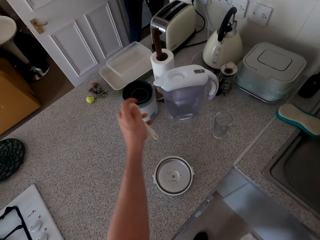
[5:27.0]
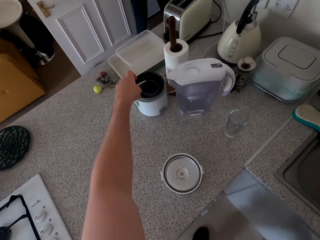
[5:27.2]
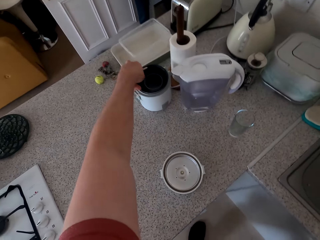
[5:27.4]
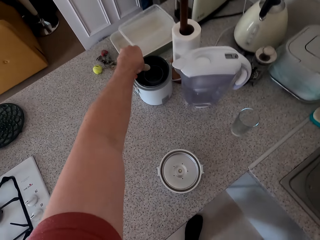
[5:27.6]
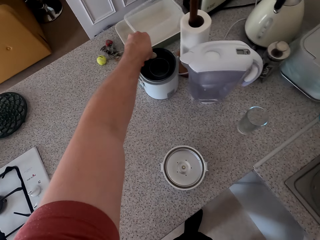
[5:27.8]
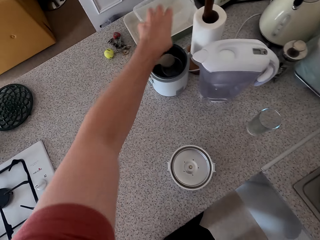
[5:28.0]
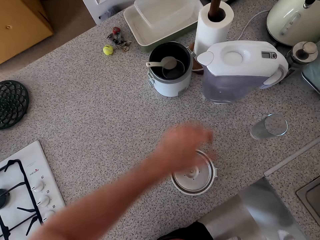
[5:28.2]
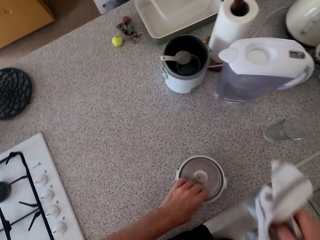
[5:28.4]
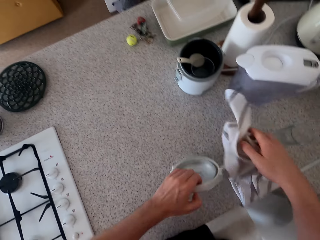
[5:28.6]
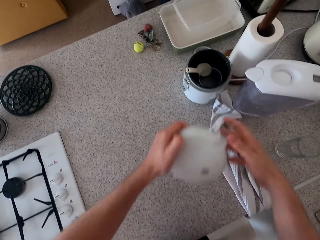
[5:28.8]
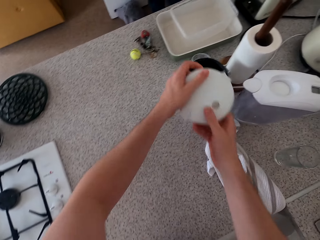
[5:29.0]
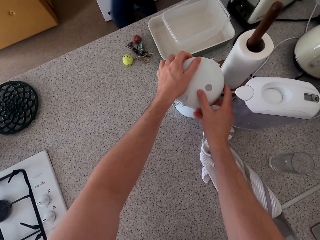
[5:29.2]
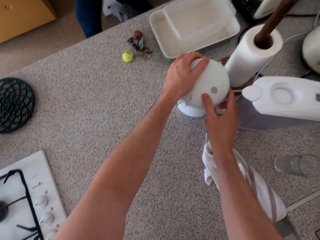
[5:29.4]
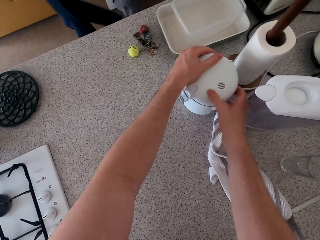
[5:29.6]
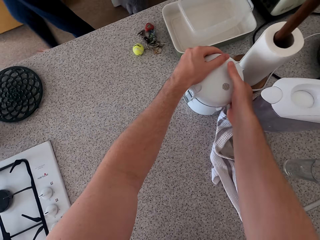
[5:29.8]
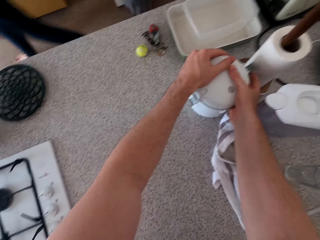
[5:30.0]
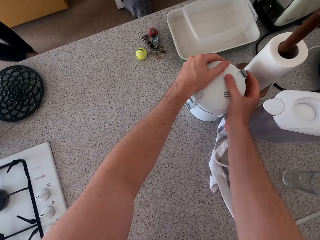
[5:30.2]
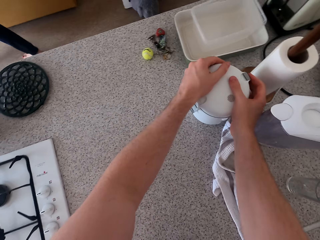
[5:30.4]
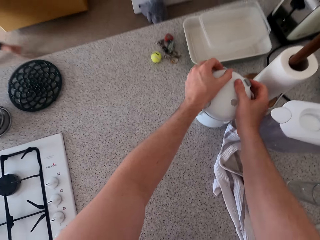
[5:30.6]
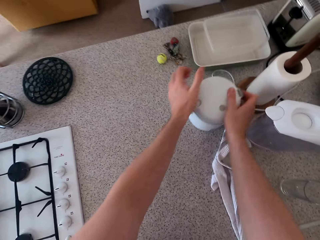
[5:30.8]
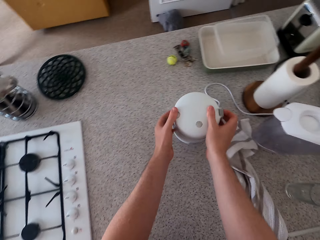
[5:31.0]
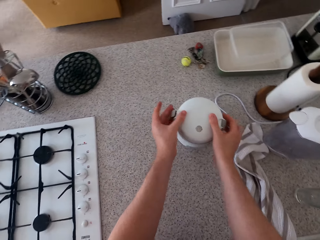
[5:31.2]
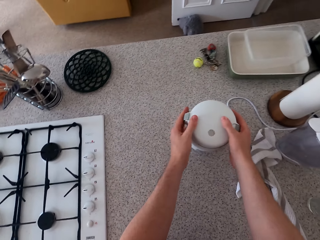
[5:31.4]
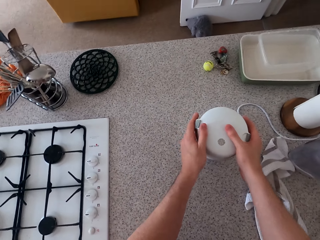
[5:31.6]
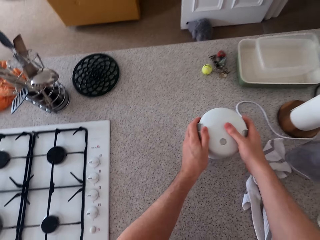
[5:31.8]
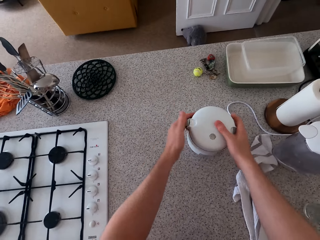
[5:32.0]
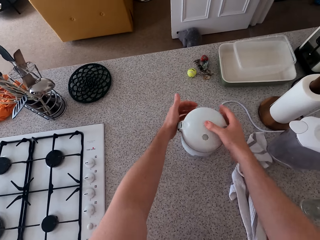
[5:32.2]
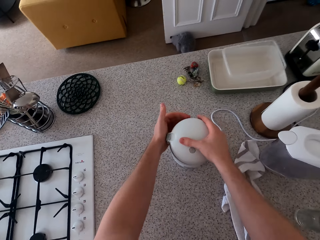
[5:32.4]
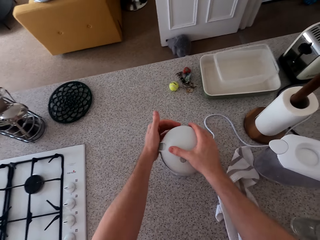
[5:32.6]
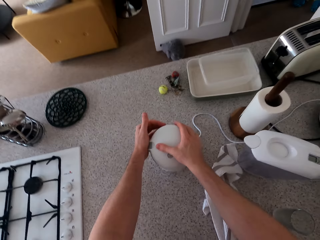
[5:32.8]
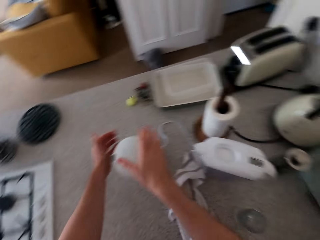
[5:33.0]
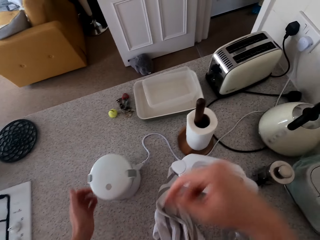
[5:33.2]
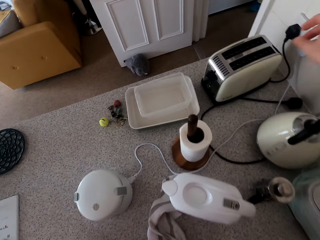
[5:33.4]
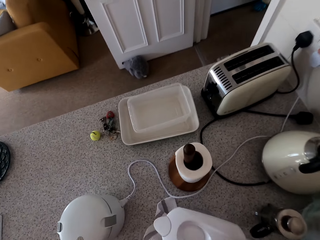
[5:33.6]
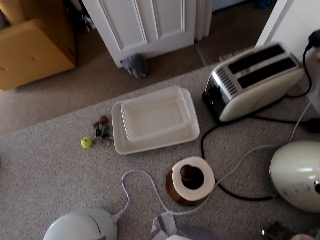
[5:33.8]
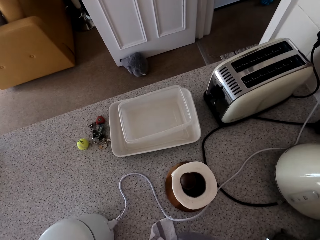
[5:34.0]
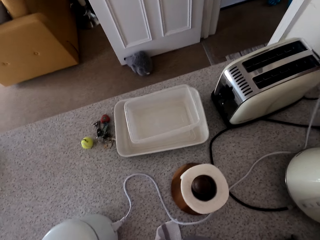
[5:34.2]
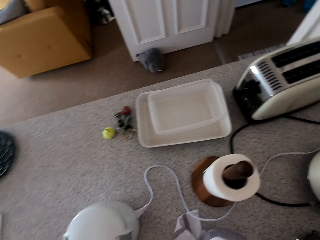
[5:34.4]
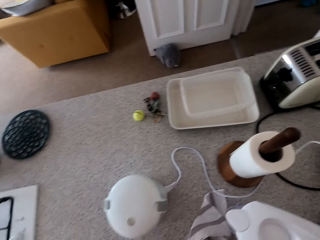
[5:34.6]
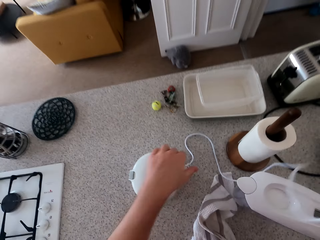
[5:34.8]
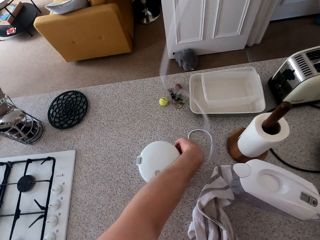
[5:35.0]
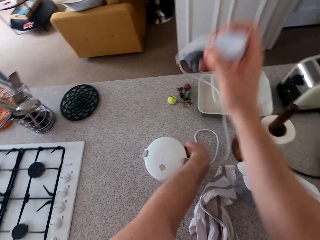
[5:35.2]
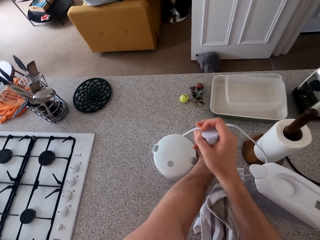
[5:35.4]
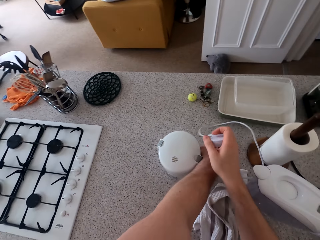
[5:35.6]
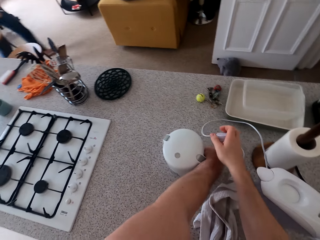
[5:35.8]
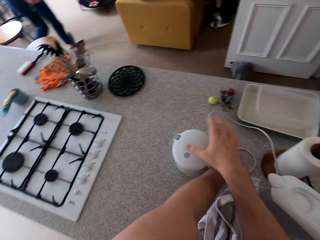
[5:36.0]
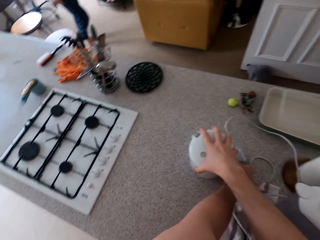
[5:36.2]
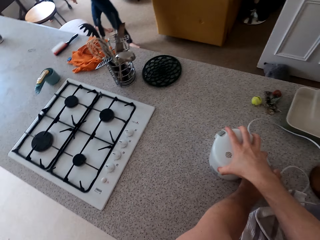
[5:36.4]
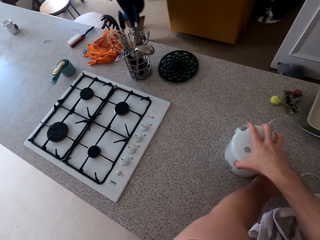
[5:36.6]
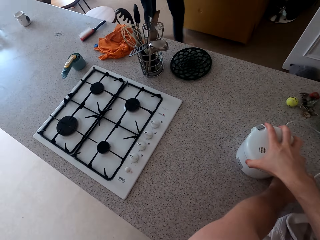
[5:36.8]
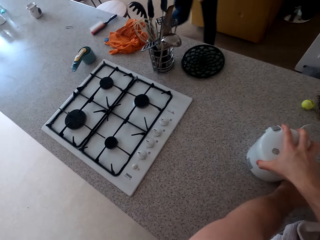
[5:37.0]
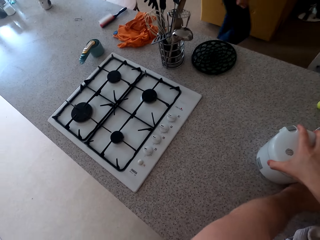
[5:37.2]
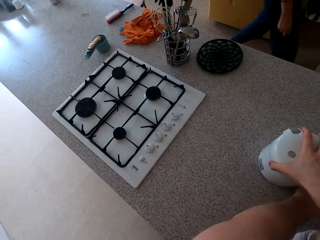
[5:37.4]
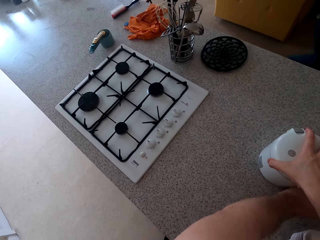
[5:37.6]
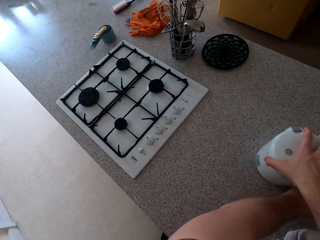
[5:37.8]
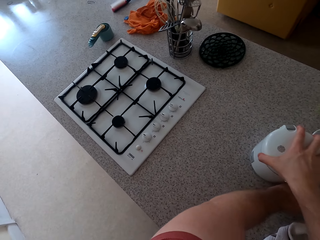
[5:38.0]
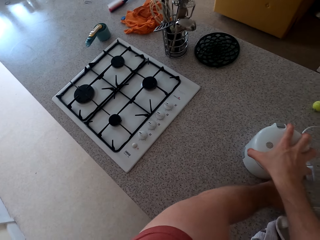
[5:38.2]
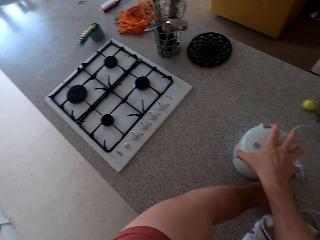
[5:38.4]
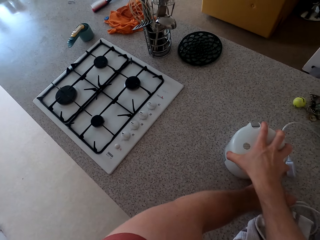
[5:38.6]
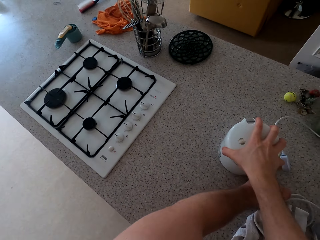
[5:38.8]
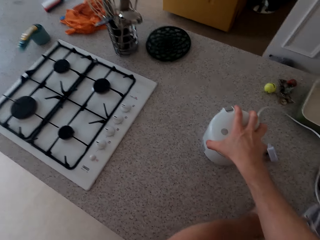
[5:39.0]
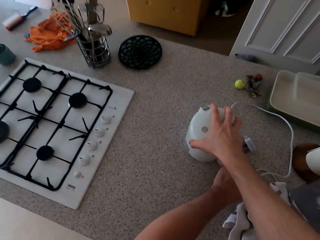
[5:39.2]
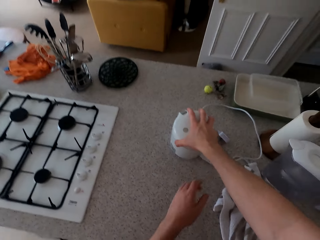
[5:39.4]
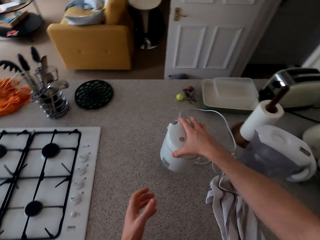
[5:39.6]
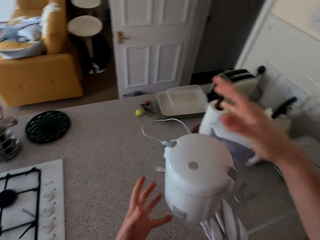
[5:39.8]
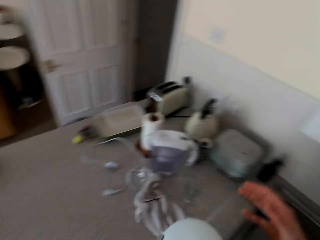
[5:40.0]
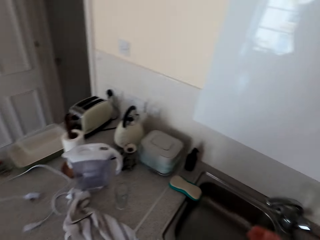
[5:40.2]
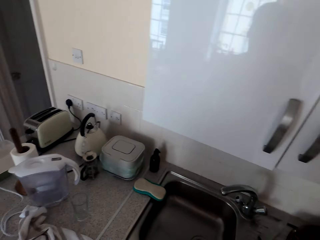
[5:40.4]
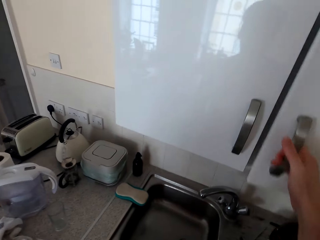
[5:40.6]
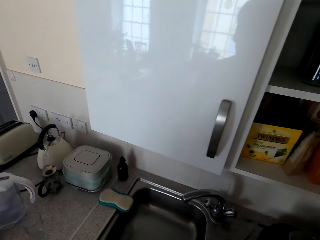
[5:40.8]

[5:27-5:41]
The camera wearer places the spoon in the cup or food warmer. They take the lid on the table. They place the kitchen towel. They close the container. A person walks in the room. The camera wearer disconnects the cable. They hold the food warmer. The person walks in the room. The camera wearer picks something.

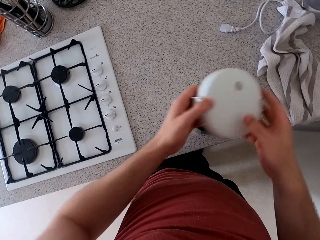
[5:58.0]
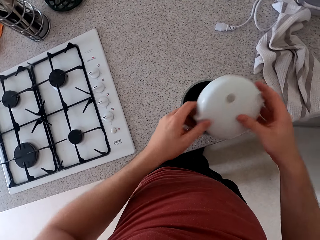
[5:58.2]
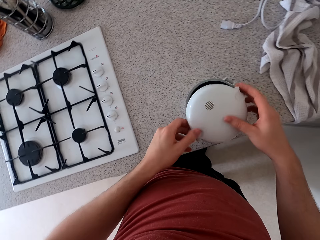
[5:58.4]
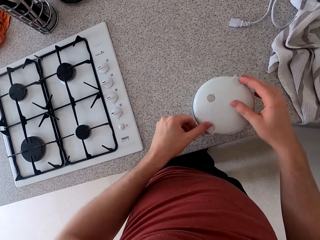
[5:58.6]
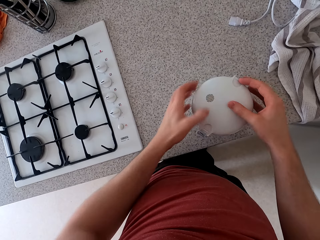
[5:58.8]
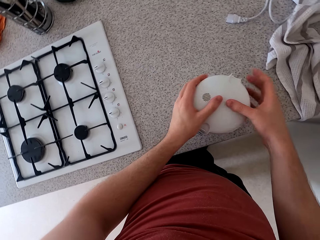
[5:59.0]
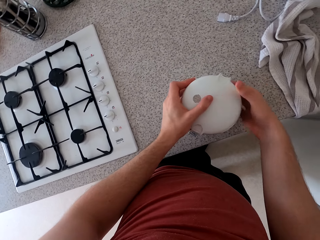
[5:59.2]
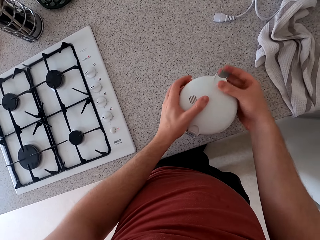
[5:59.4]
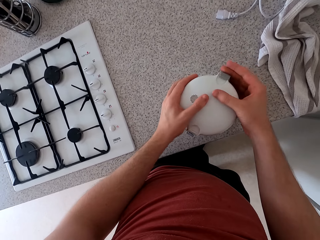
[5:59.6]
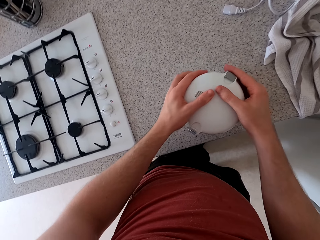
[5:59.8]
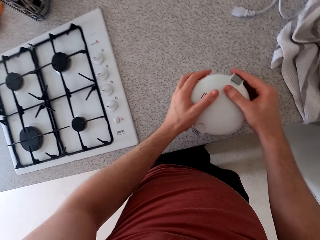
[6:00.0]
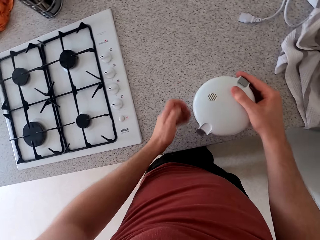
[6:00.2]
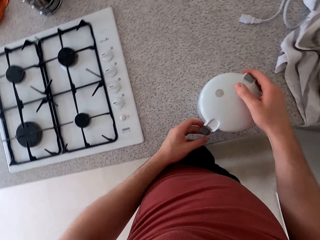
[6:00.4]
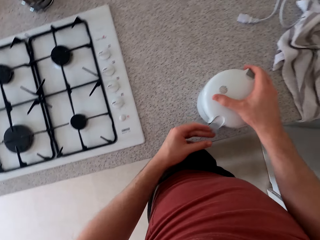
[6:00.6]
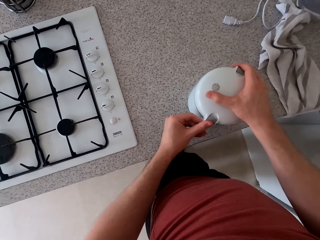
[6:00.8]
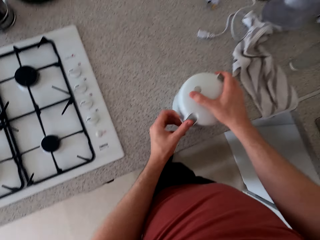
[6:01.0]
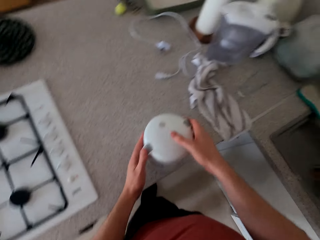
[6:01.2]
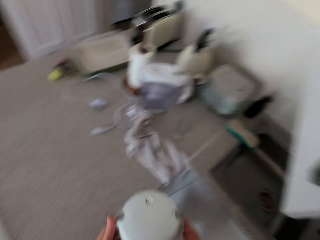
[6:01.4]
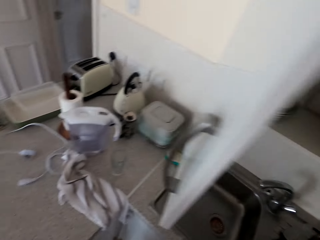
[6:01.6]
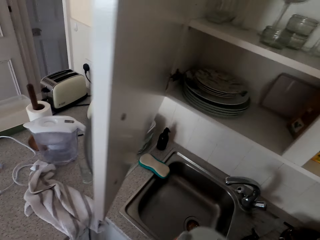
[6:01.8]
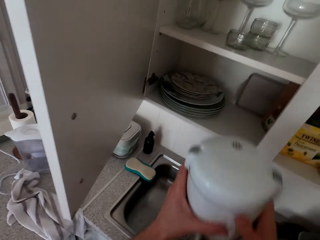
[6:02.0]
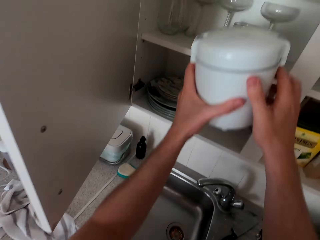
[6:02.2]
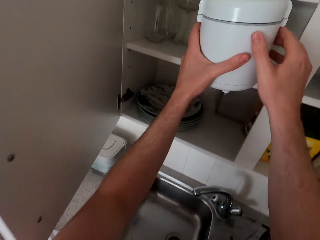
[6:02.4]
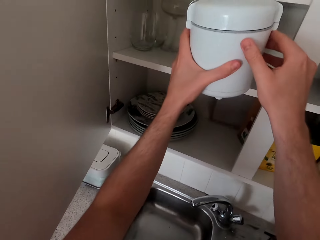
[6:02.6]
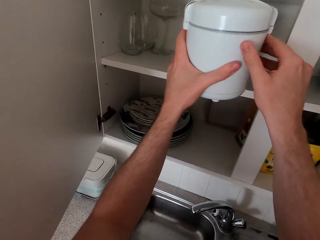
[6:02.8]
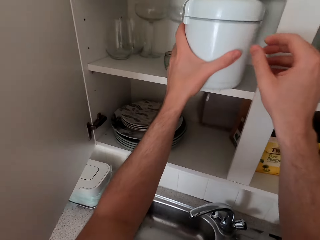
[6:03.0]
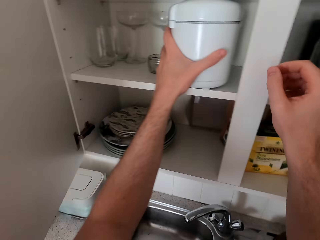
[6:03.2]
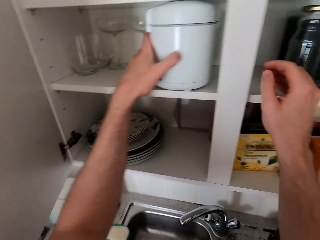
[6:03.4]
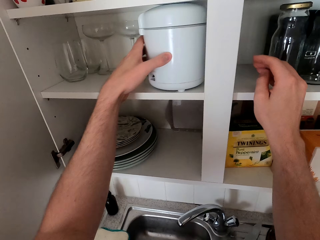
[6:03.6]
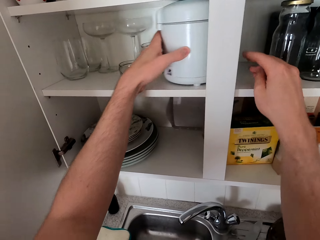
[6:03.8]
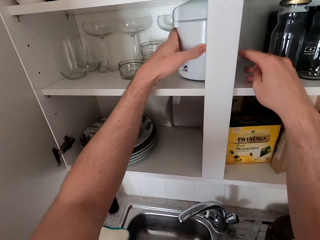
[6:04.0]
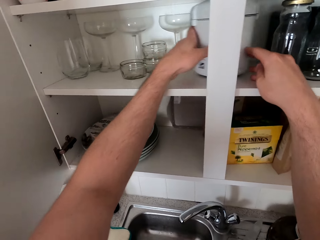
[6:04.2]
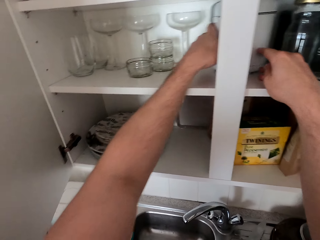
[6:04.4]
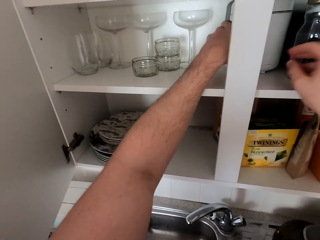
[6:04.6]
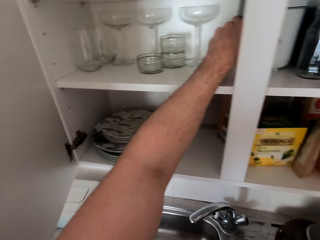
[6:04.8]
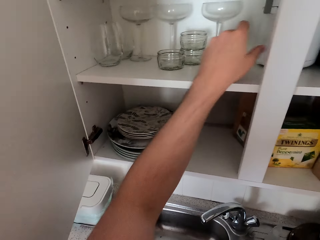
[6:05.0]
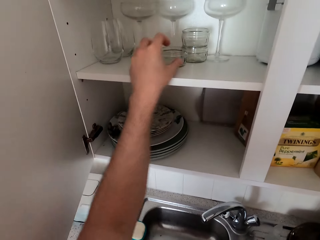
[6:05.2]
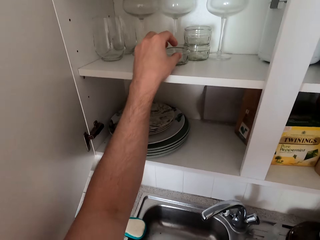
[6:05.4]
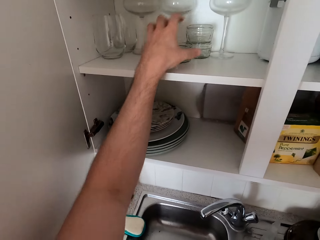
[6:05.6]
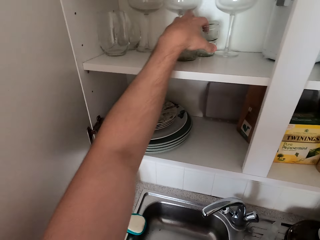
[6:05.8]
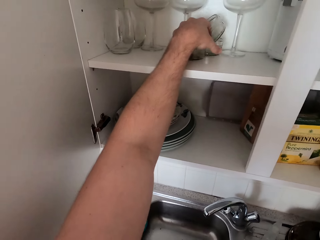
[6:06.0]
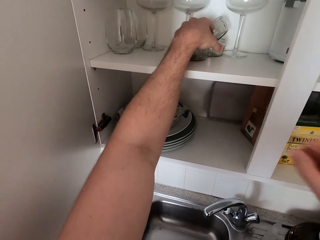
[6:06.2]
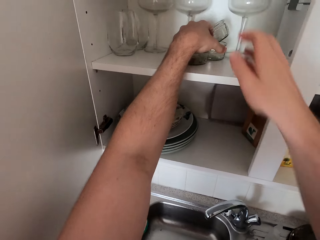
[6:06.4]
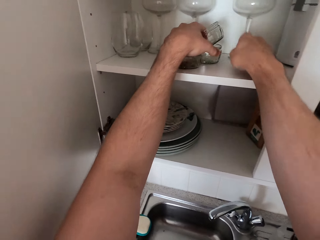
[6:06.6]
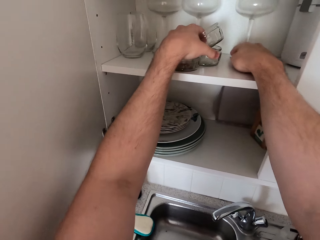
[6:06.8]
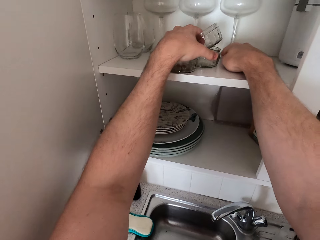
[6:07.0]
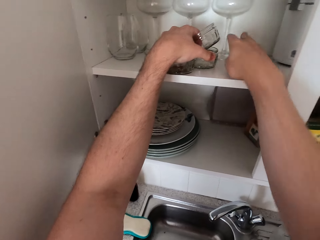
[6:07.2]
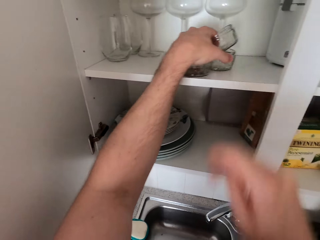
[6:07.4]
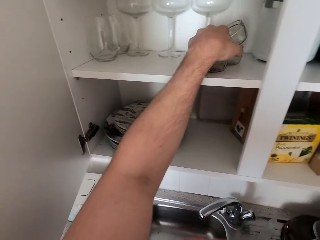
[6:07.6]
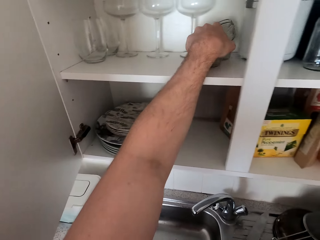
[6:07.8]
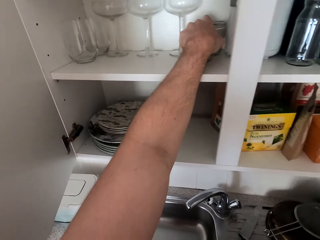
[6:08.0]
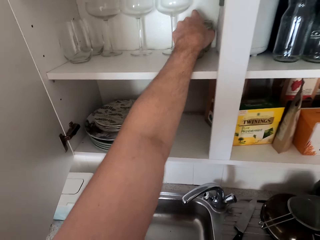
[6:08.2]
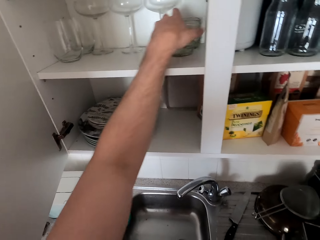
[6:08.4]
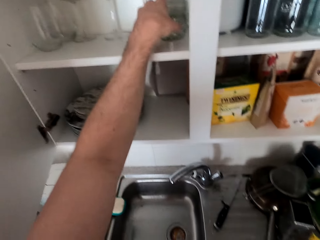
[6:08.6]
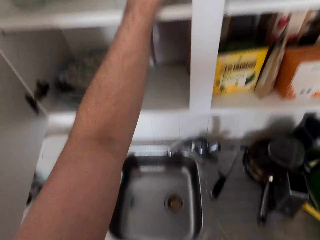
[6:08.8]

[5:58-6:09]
The camera wearer picks the lid. They close the container. They put the container in the shelf. They move the utensils in the shelf.
